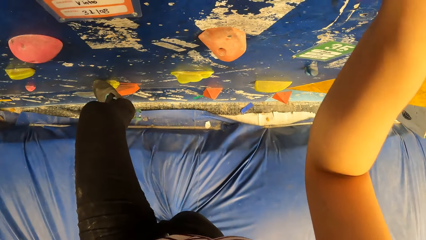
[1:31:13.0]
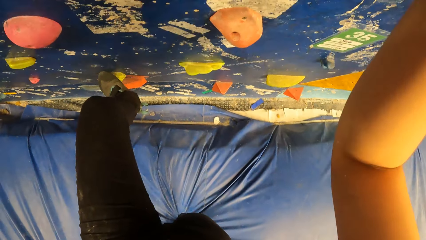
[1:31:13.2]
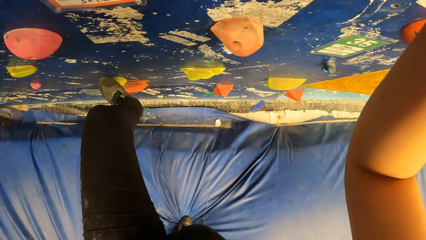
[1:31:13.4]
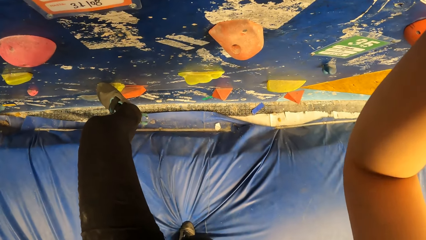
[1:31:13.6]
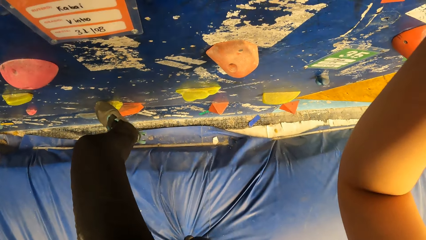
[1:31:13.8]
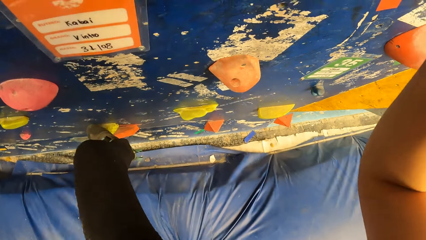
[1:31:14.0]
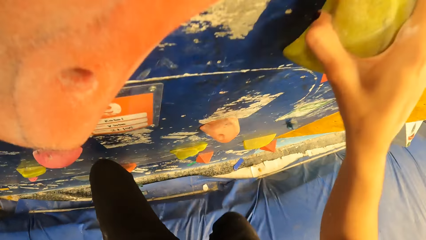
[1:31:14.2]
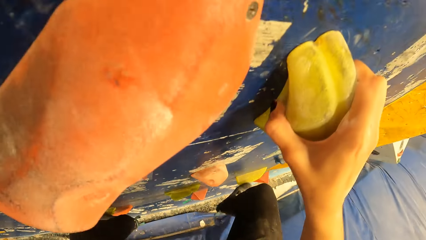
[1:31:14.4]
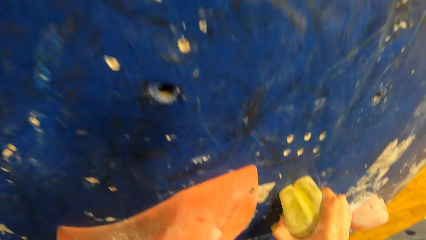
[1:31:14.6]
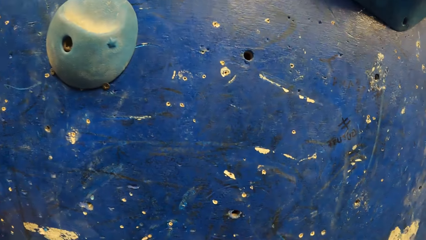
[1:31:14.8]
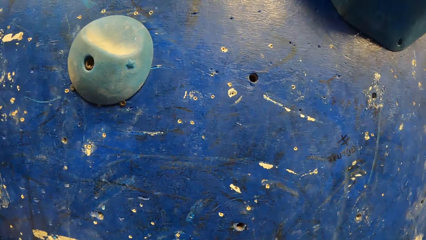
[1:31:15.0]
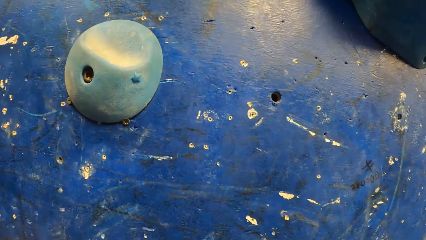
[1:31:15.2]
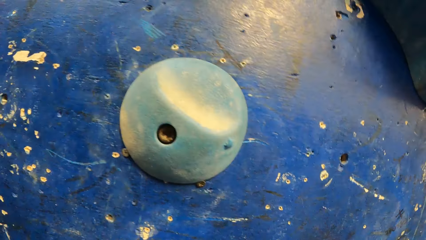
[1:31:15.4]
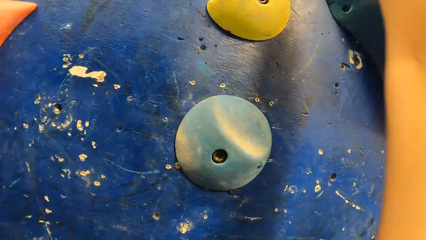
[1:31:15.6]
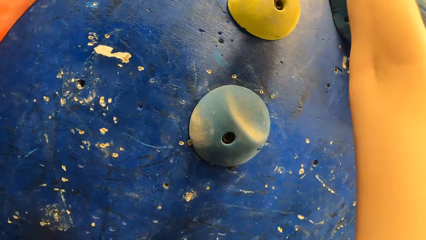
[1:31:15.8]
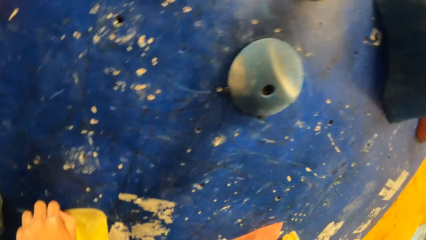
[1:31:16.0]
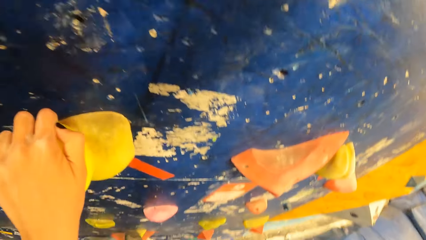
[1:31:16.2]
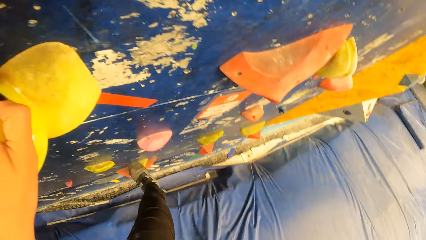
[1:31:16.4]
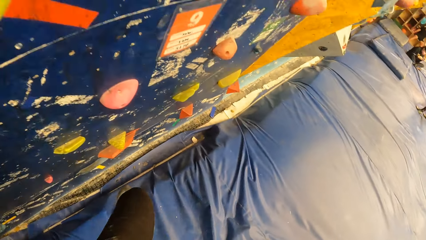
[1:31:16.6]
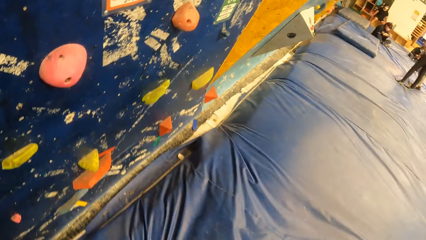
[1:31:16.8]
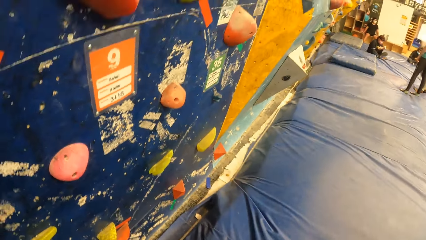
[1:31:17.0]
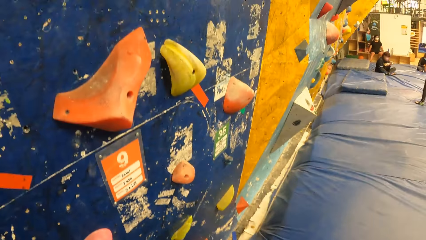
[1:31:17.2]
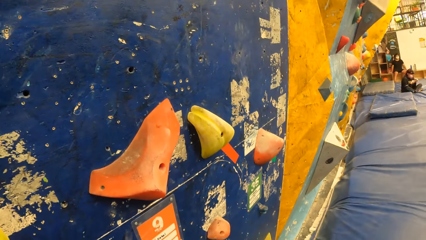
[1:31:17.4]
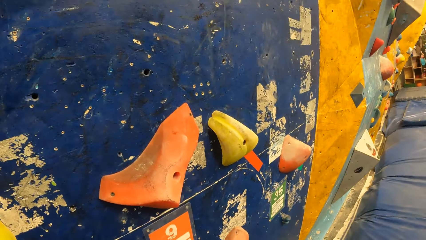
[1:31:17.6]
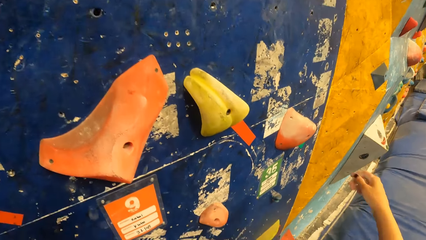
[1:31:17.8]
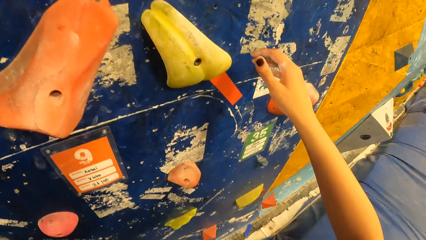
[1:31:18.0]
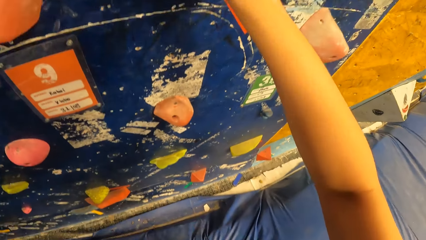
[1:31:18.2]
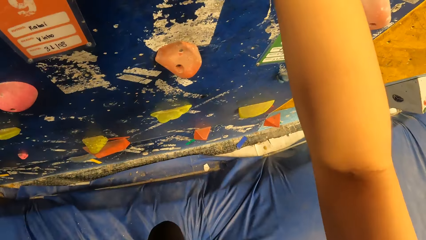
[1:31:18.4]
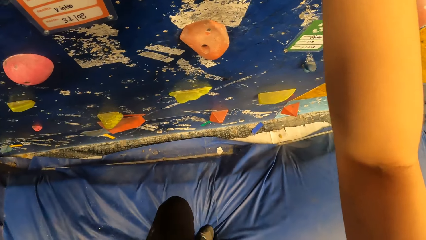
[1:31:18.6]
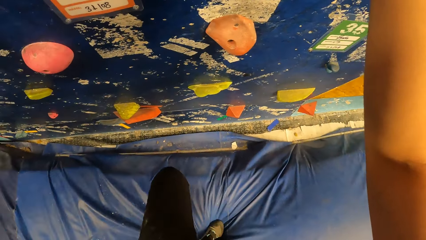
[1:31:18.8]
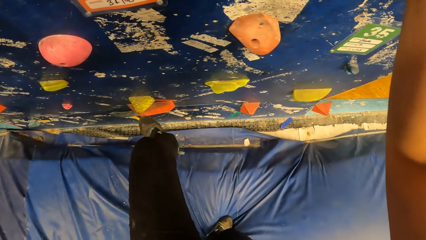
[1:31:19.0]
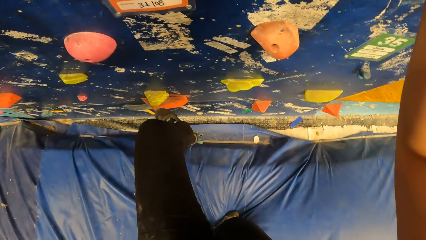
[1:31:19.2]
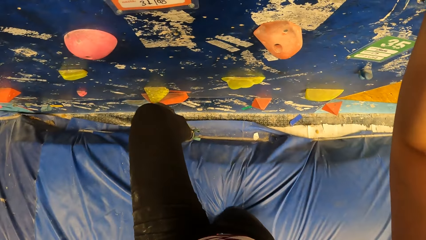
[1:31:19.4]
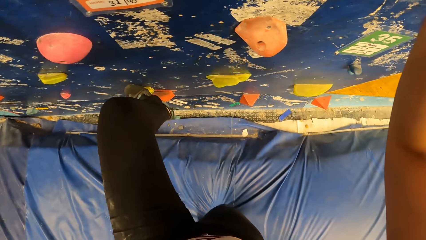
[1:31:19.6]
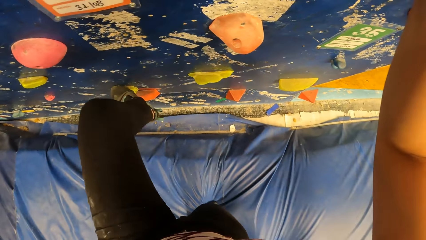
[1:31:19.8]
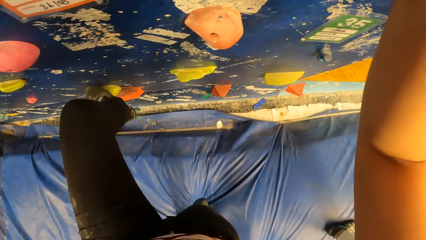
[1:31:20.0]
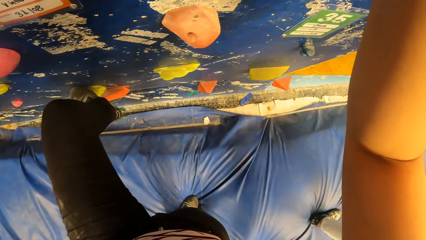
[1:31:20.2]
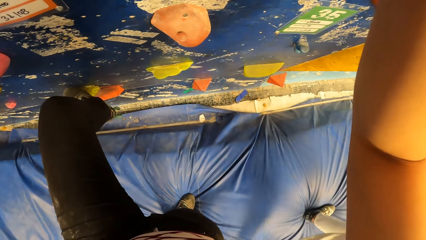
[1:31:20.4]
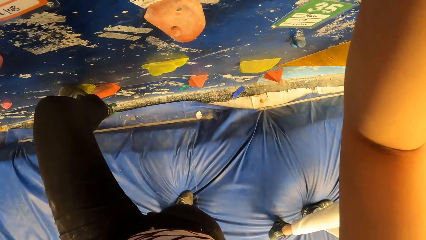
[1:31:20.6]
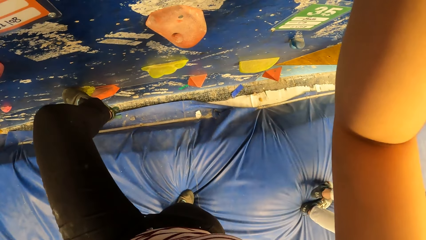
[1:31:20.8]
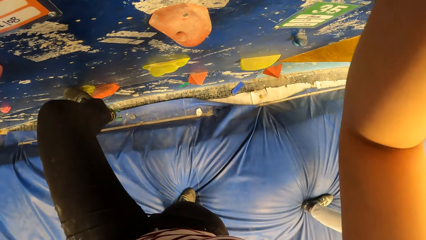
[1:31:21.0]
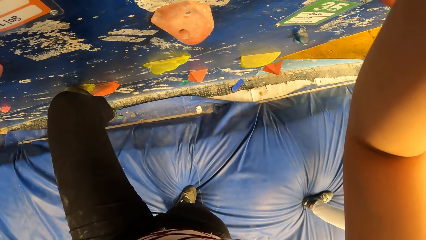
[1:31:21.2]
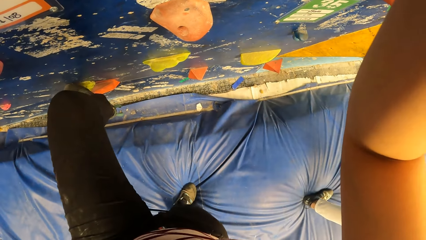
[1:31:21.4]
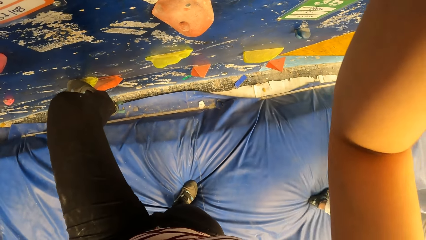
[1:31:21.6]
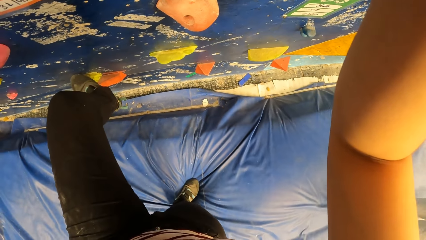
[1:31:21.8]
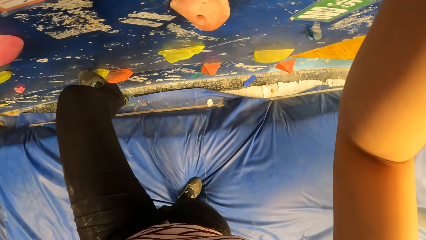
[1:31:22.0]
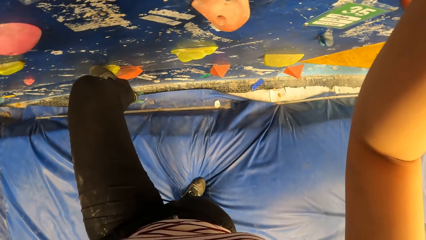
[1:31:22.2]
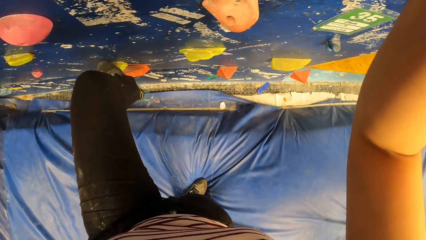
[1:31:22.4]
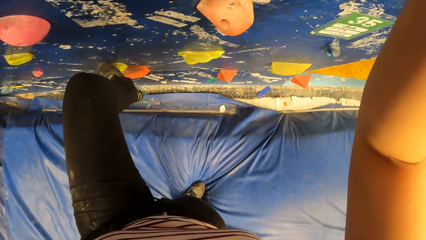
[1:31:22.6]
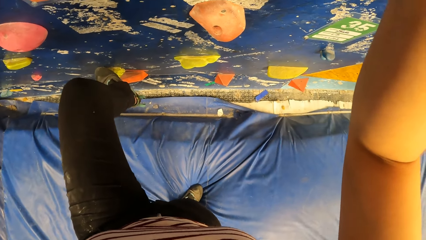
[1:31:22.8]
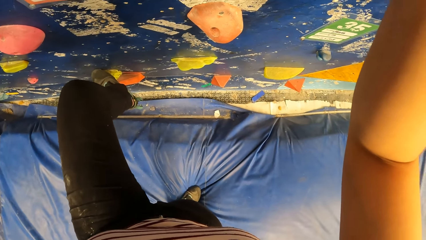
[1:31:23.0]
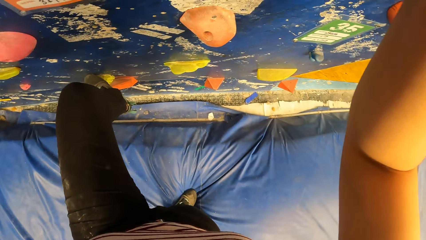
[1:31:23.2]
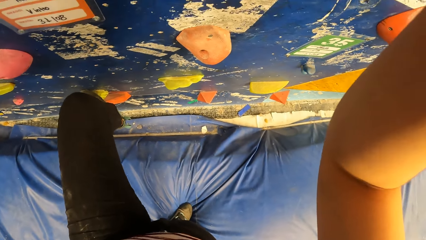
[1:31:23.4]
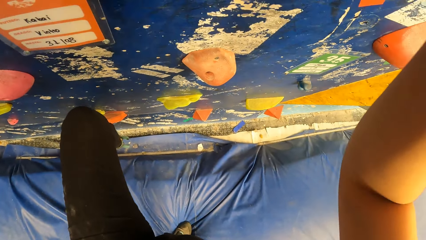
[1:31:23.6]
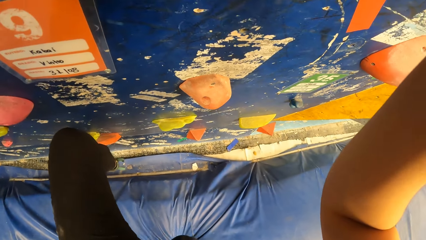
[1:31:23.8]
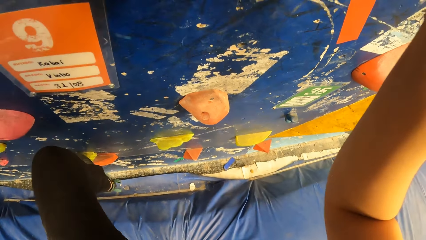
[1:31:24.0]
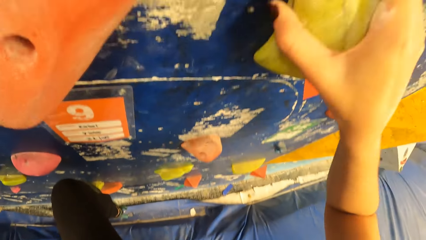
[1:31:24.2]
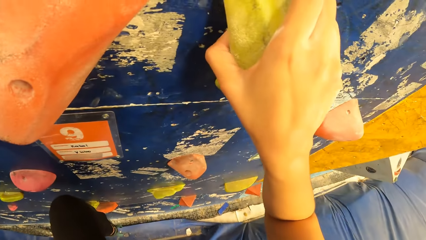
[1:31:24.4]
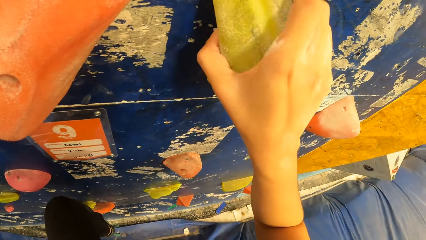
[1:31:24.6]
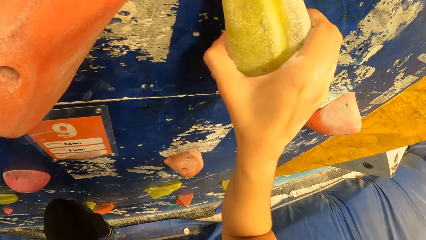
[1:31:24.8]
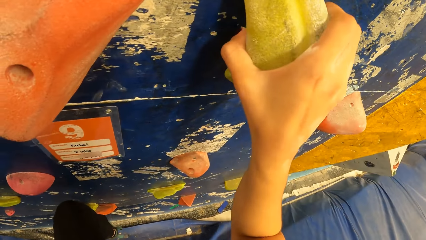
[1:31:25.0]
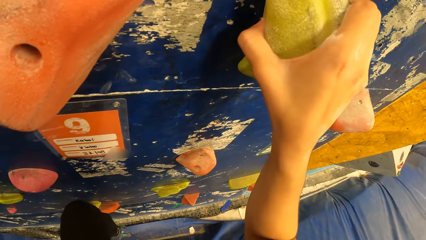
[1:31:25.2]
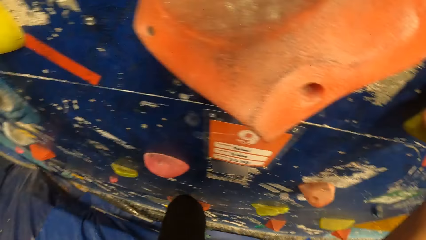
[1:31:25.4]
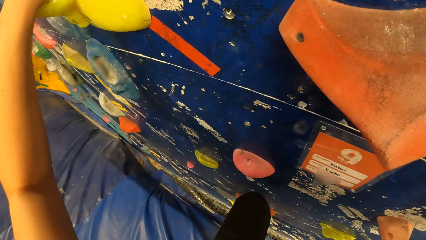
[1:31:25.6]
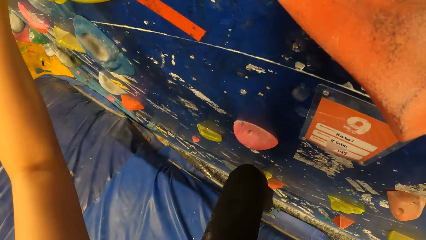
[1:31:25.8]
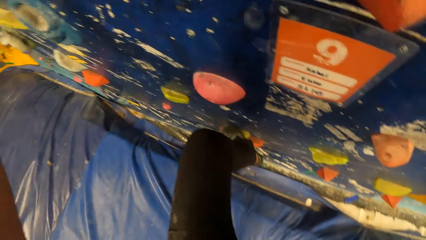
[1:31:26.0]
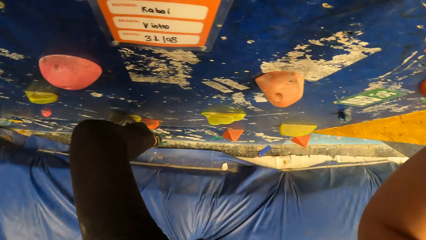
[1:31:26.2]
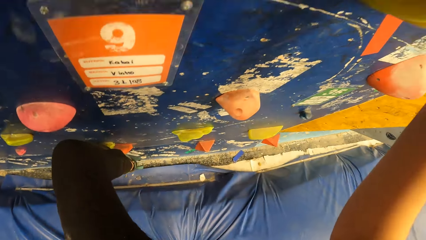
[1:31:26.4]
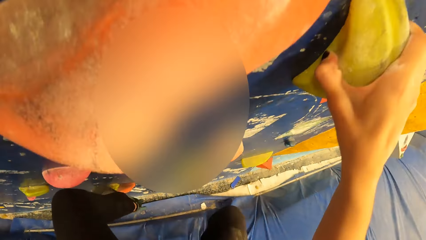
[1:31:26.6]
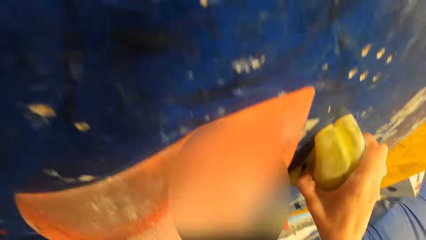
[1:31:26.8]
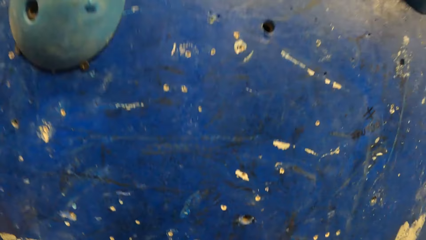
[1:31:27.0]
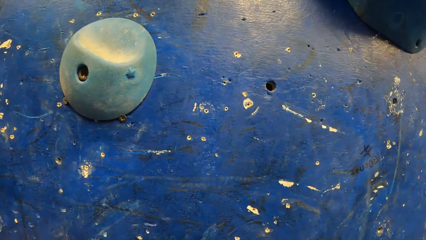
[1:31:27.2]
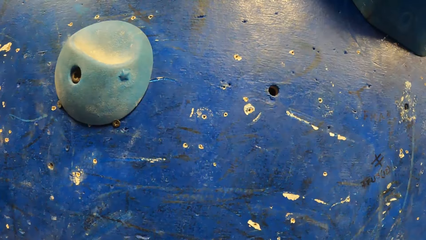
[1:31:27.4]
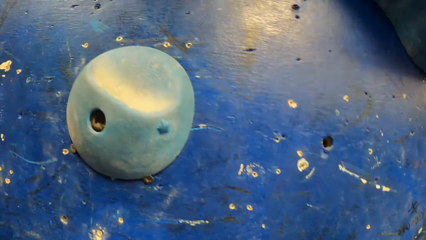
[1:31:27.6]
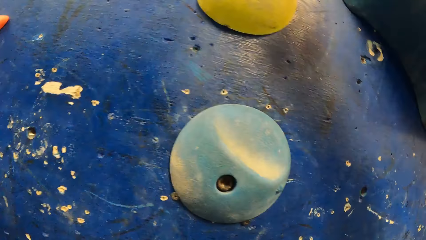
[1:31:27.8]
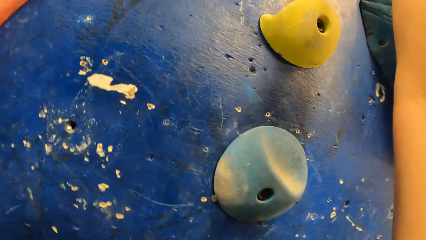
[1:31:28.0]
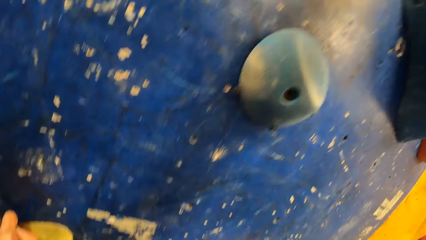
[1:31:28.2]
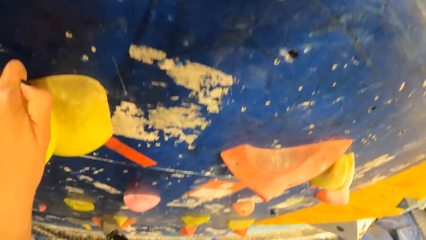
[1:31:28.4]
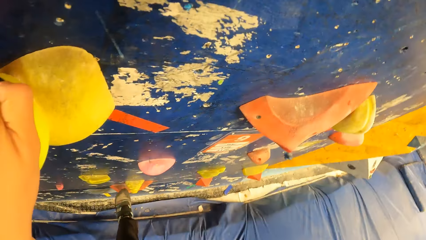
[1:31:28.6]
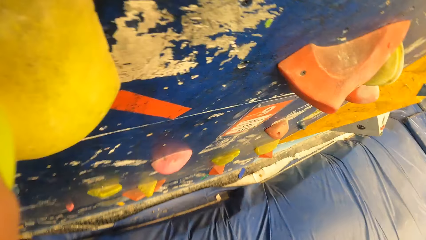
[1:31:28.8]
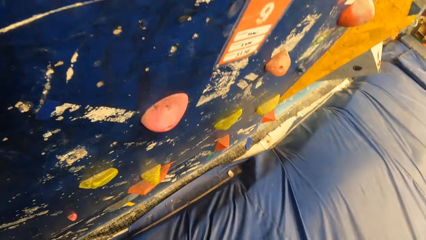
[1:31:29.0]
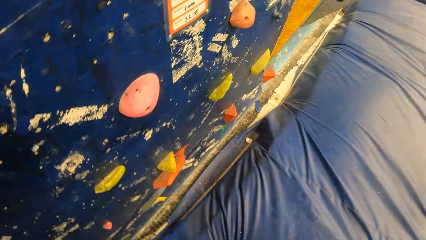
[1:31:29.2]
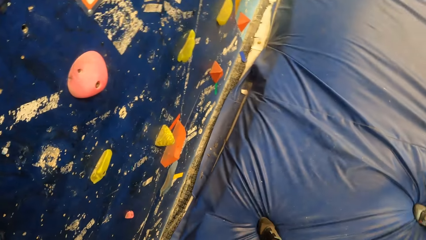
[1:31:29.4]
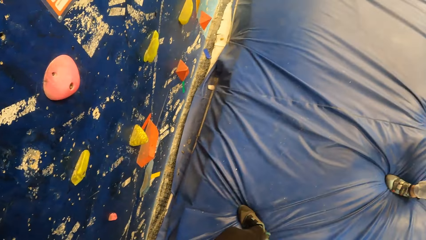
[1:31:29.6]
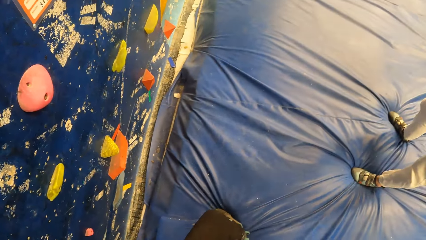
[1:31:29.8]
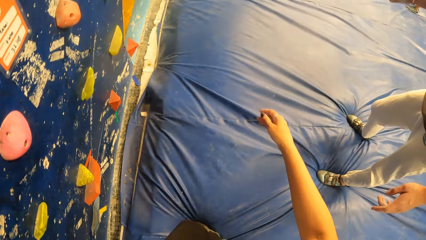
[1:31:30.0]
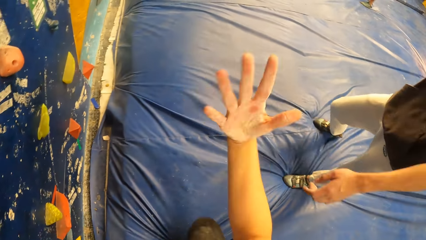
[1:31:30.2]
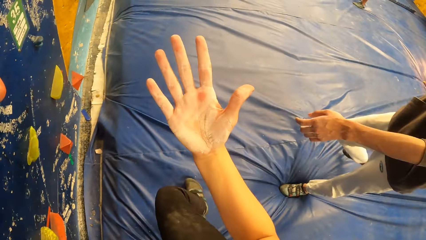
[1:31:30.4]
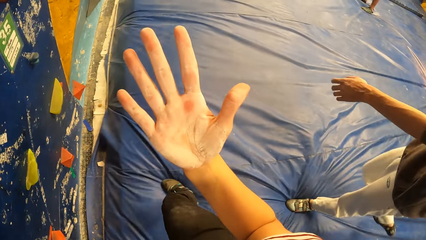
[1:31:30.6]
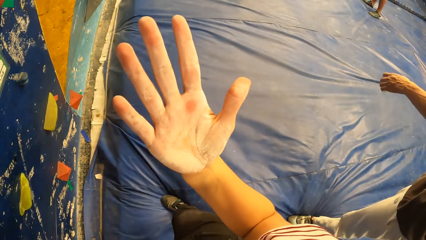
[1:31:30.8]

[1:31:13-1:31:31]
The camera wearer steps on a climbing hold with her right leg. She gets down from the bouldering wall. She places her right hand on a climbing hold. She steps on a climbing hold with her left leg. She gets down from the bouldering wall.
